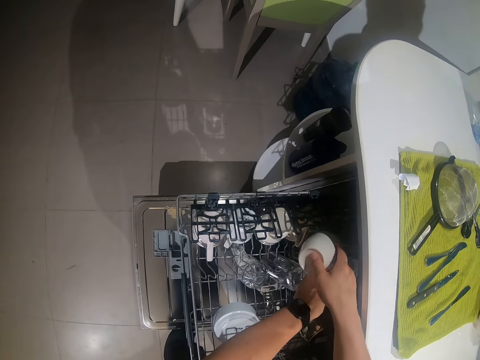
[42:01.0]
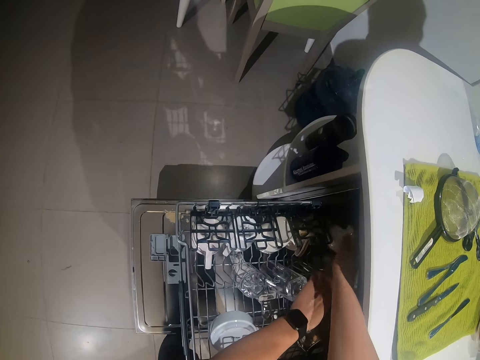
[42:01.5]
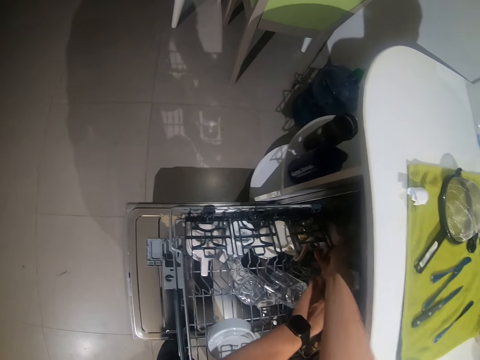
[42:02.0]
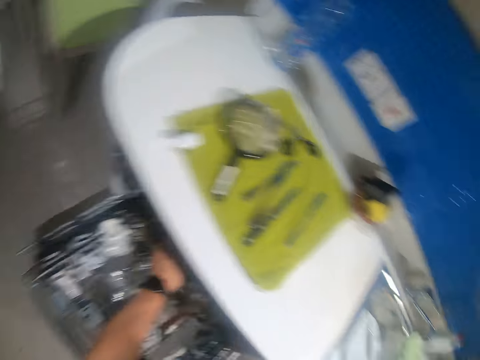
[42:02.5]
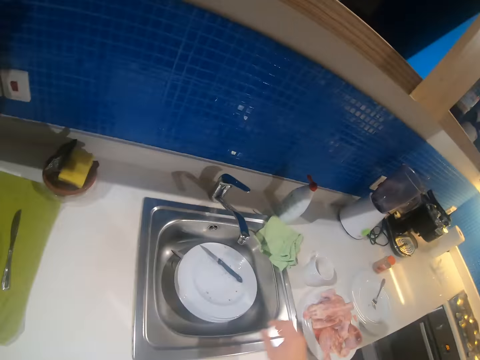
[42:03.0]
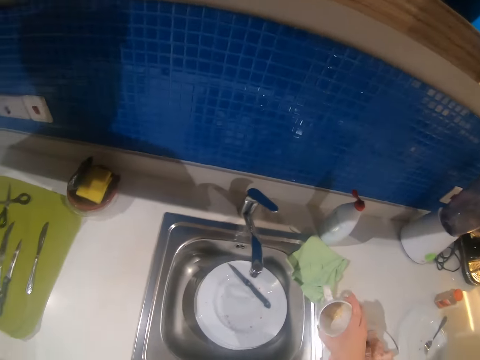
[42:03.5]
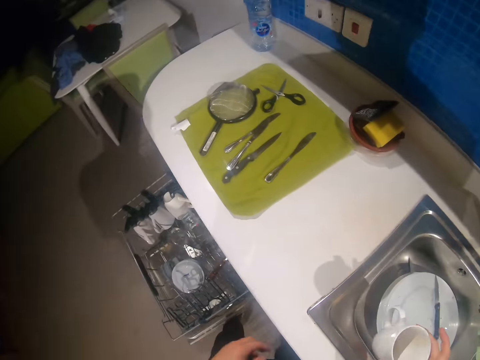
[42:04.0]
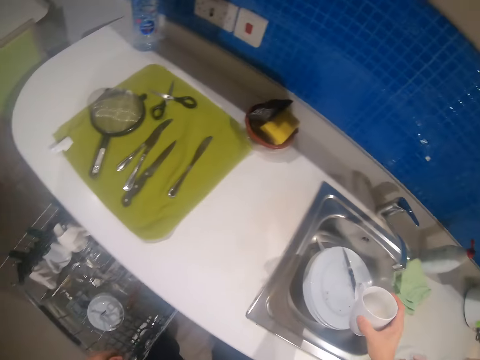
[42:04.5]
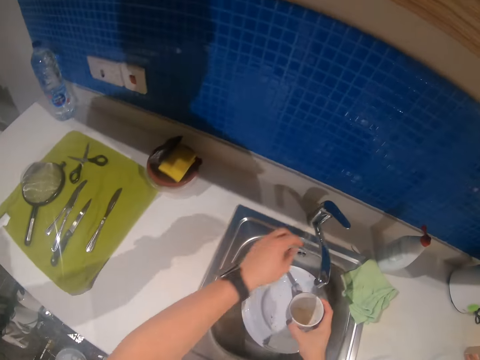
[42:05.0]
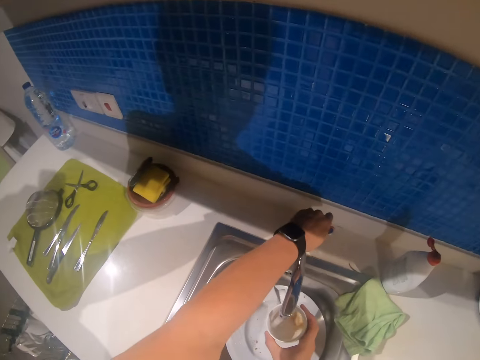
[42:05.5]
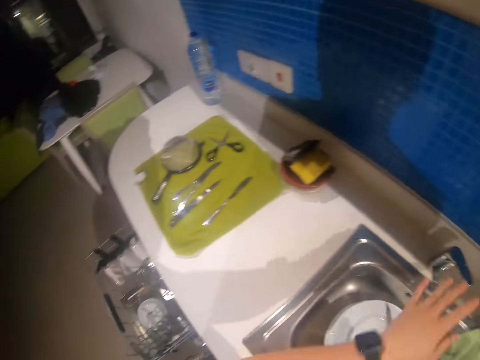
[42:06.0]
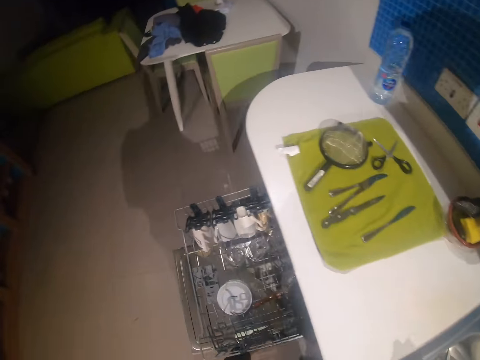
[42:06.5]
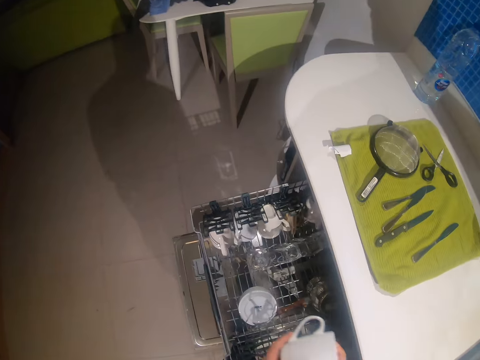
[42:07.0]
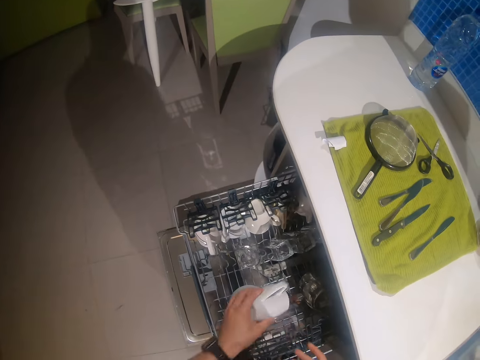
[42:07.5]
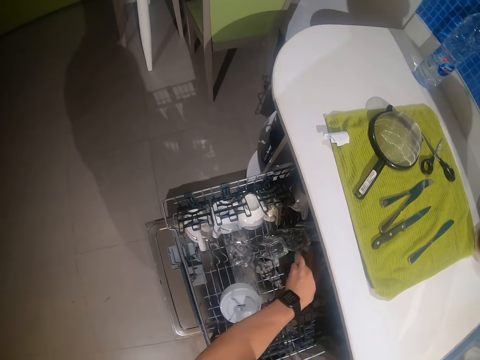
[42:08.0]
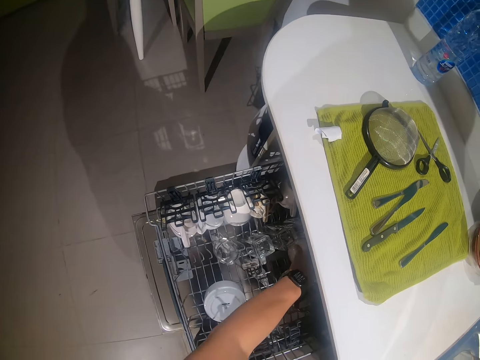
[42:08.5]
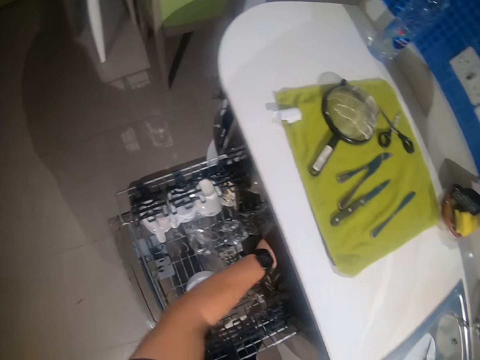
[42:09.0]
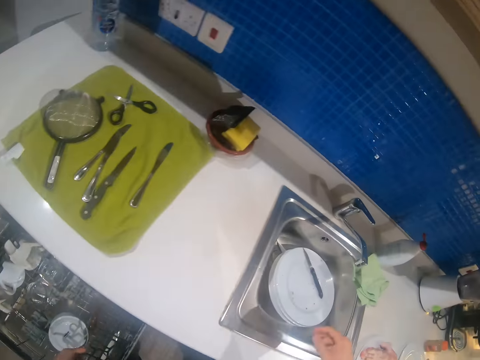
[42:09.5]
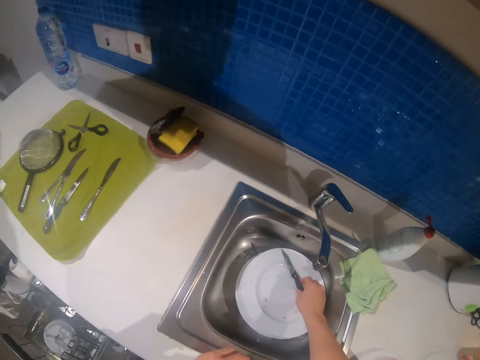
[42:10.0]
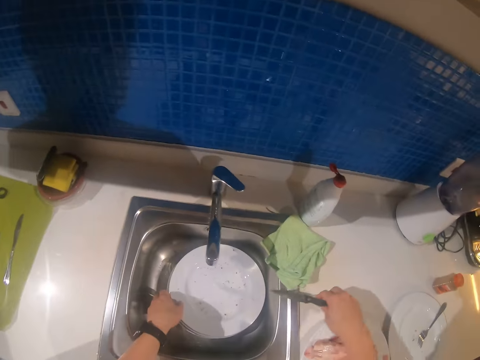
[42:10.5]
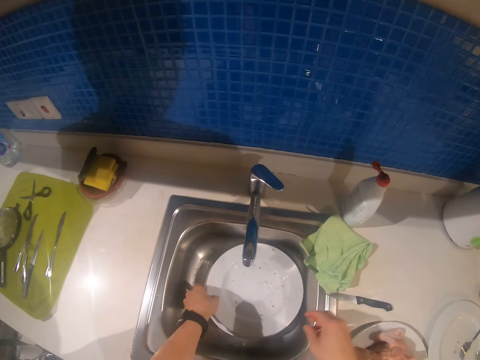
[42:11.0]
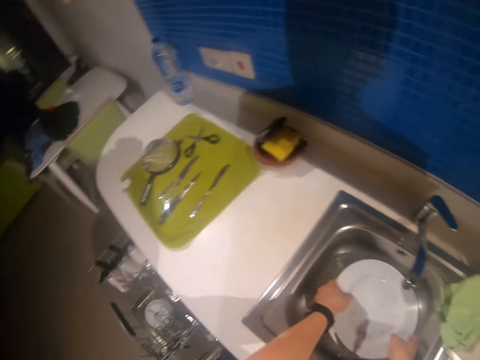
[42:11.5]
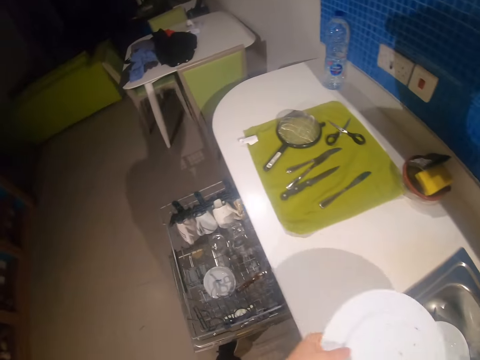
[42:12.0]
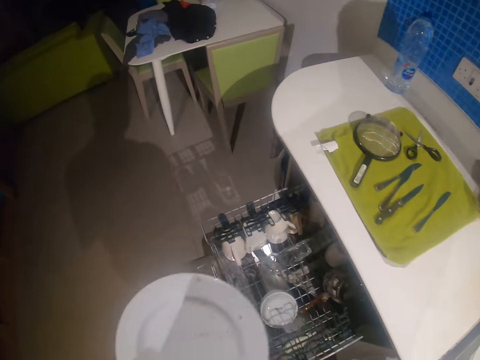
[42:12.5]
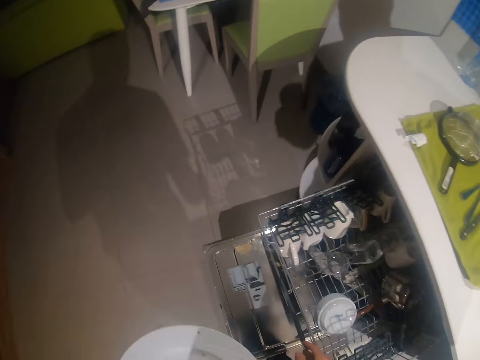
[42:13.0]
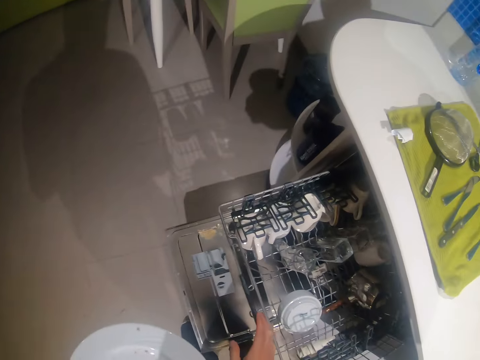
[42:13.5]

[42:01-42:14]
The camera wearer picks up a cup from the counter and moves the cup. They open the tap. They rinse the cup and fetch water inside the cup. They place the cup in the dishwasher. They pick up the knife from the sink. They put the knife on the counter. They pick up a plate from the sink.

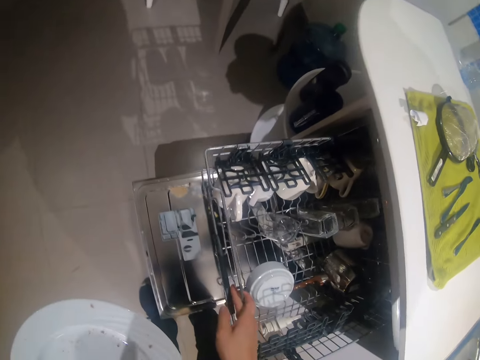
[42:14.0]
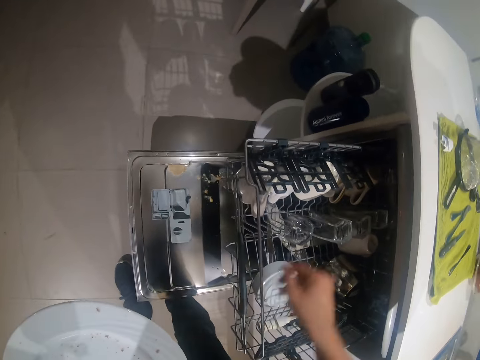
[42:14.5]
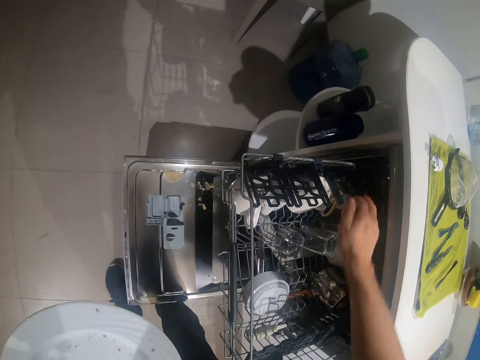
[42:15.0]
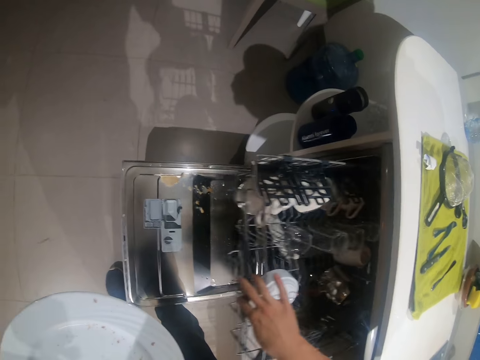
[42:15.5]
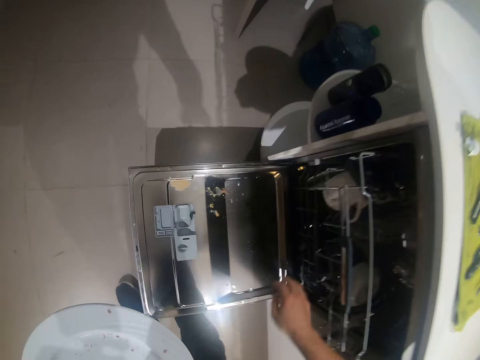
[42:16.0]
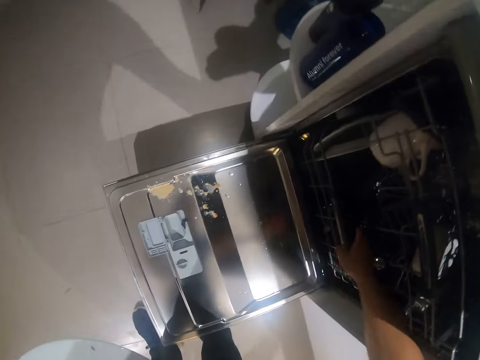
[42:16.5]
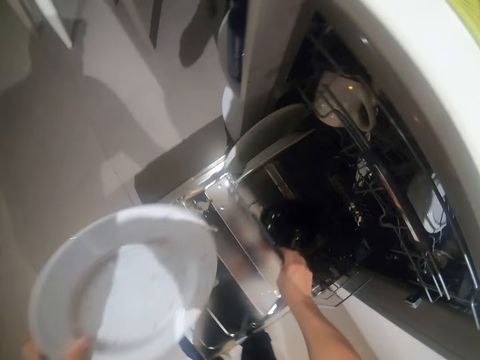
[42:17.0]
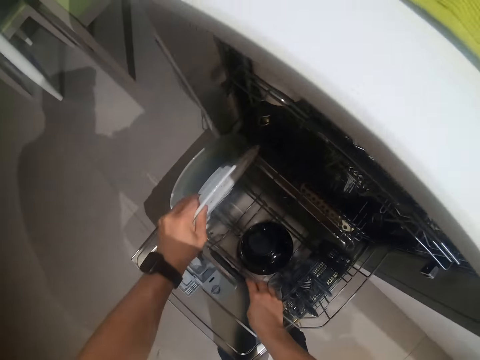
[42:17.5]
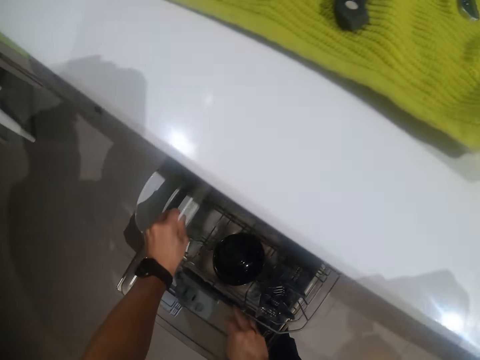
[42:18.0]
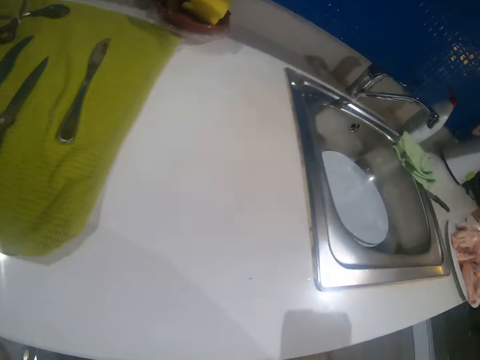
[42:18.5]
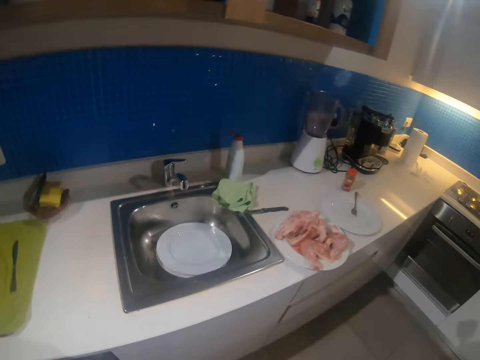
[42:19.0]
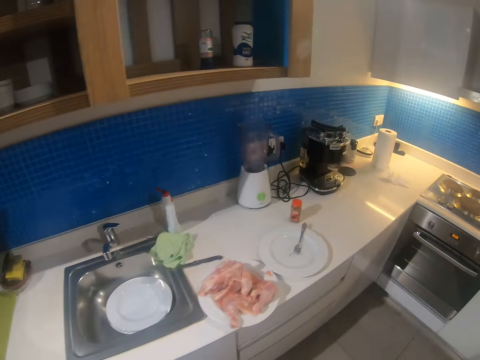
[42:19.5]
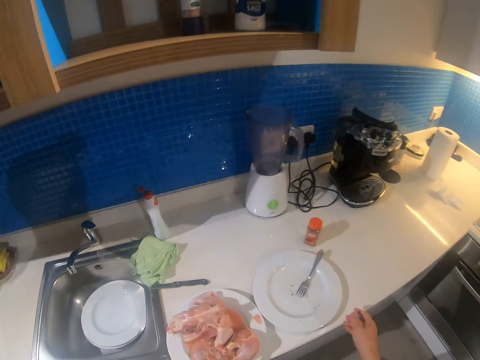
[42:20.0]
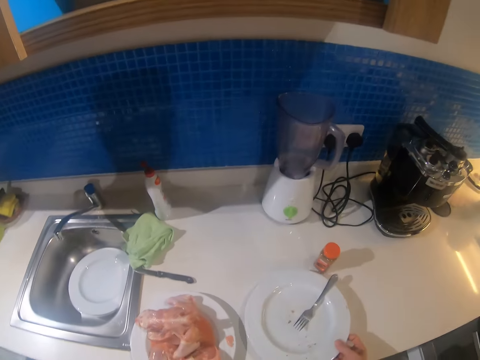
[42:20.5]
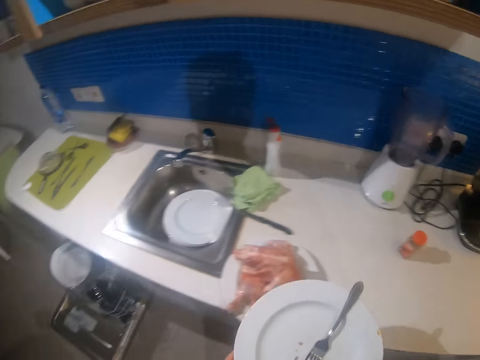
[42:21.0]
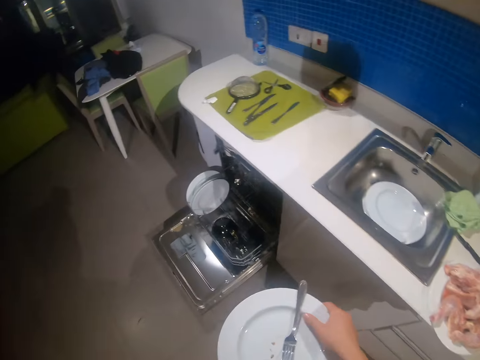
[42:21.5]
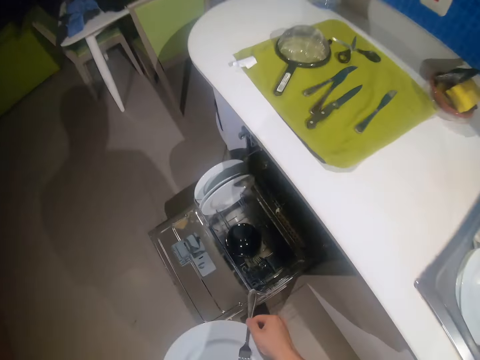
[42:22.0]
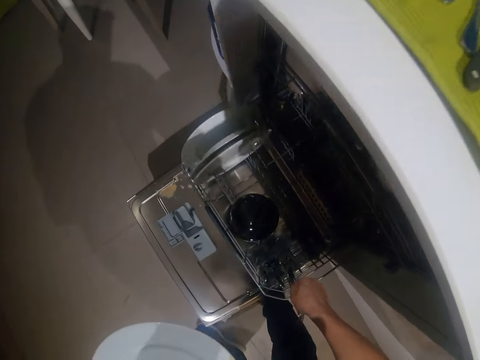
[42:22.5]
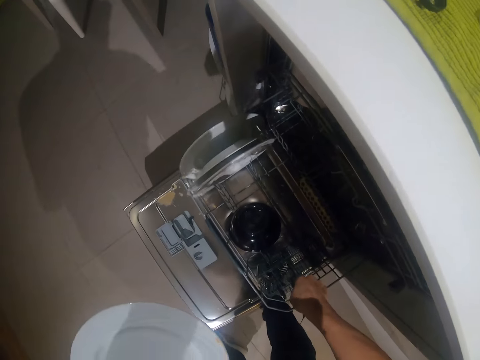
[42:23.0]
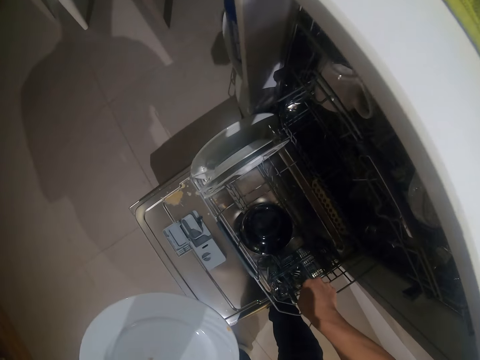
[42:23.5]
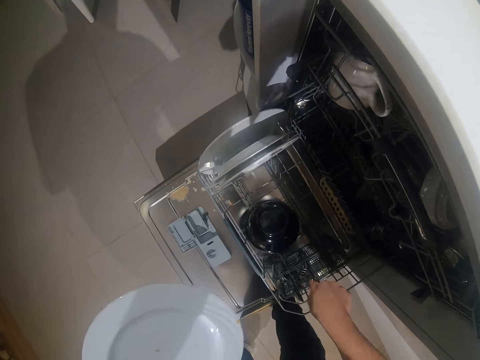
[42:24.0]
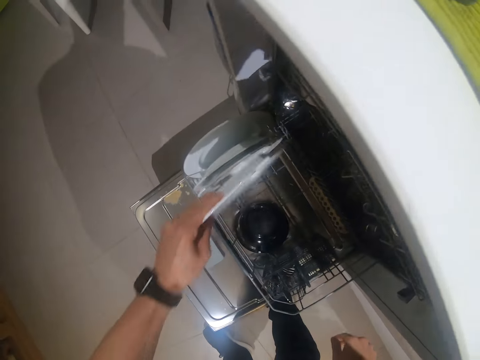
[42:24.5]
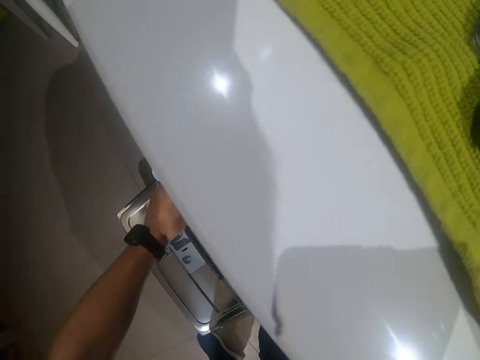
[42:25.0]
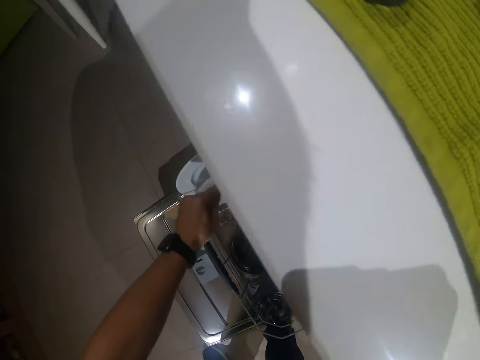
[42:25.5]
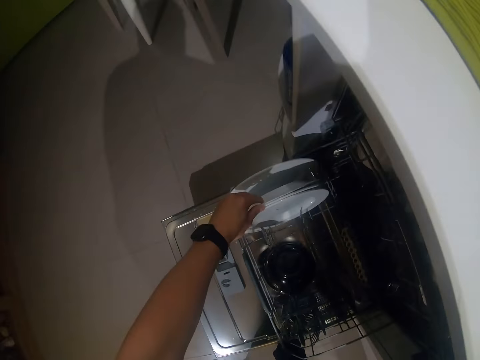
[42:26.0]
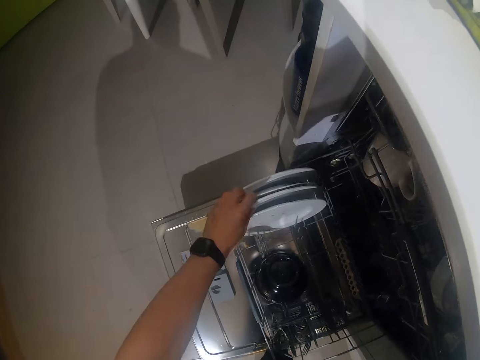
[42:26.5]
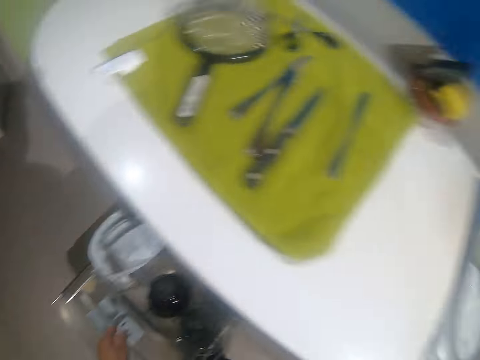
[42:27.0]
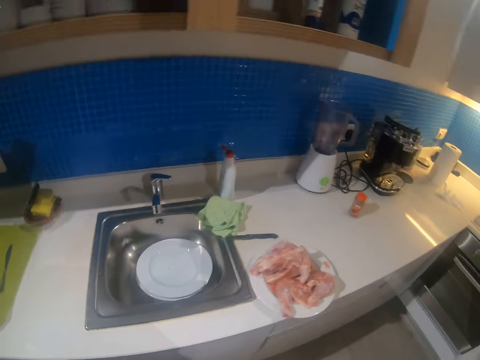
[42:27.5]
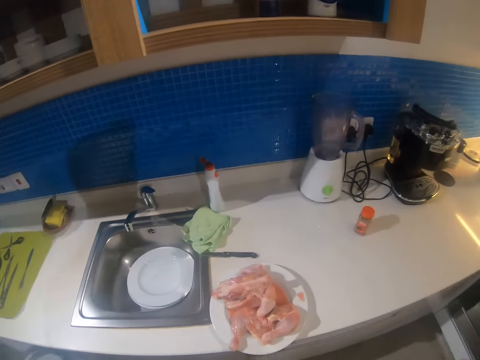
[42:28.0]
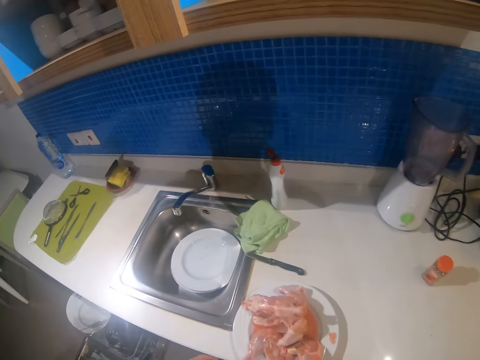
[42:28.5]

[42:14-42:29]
The camera wearer pushes the tray. They adjust the drawer. They push the tray again. They close the drawer. They open a bottom drawer. They place the plate inside the drawer. They look around the room. They pick up a plate from the counter. They take up the fork from the plate. They place the spoon in the sink. They put the fork inside the dishwasher. They place the plate inside the washer in the tray. They arrange the plates.
